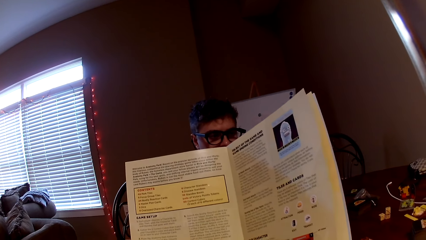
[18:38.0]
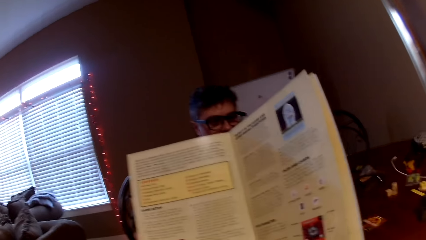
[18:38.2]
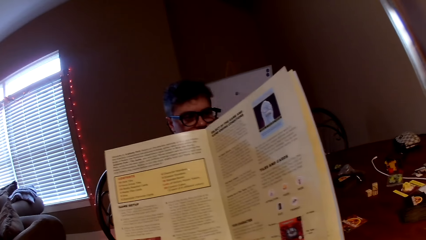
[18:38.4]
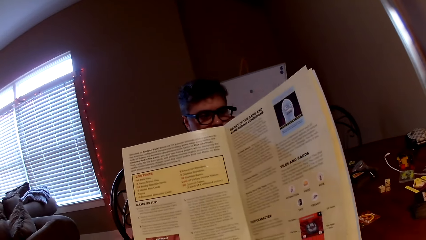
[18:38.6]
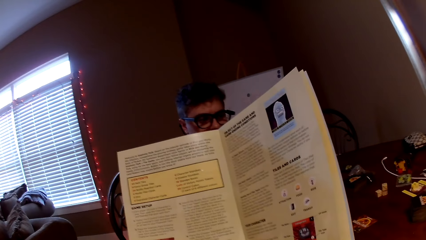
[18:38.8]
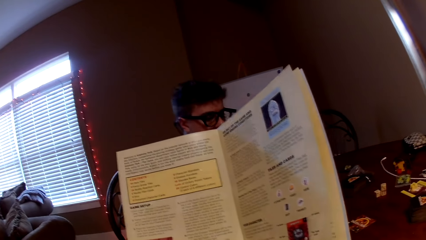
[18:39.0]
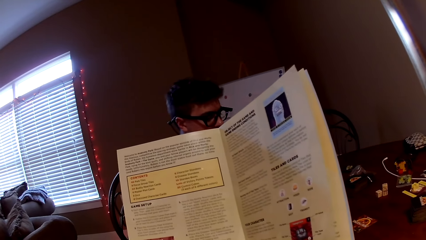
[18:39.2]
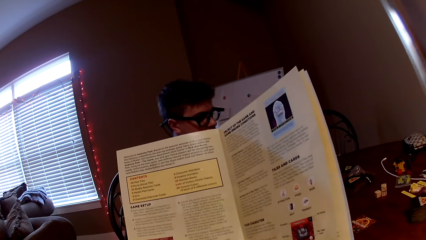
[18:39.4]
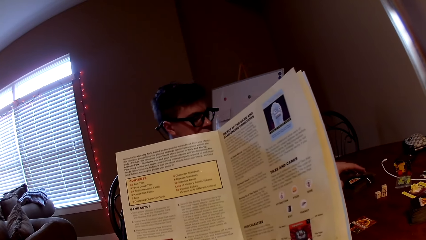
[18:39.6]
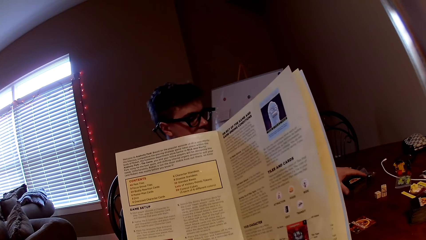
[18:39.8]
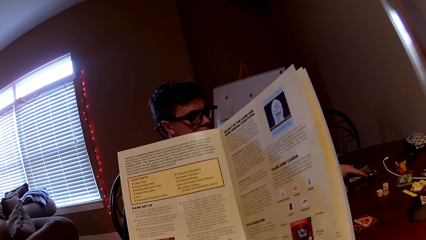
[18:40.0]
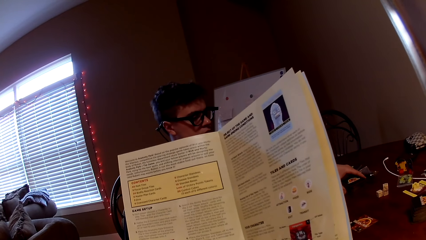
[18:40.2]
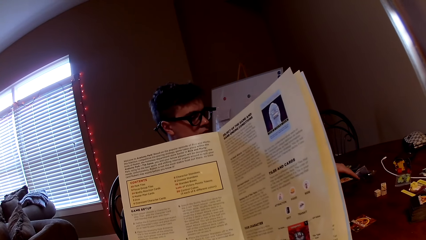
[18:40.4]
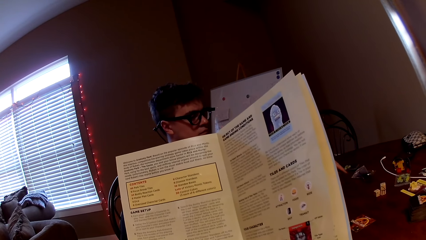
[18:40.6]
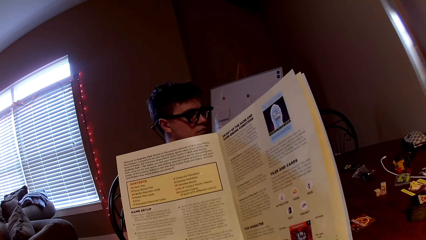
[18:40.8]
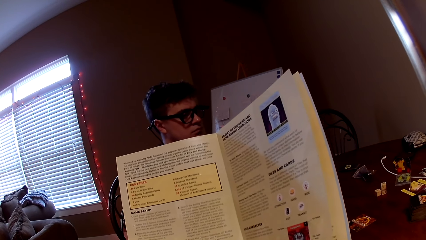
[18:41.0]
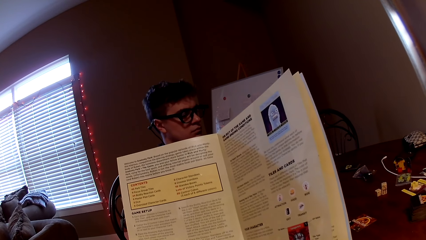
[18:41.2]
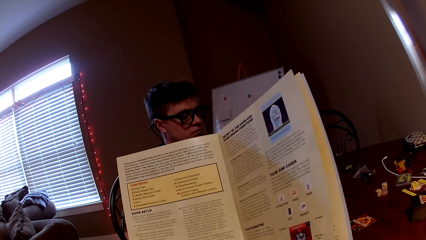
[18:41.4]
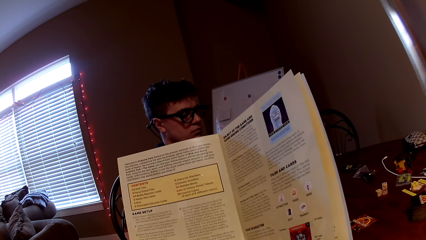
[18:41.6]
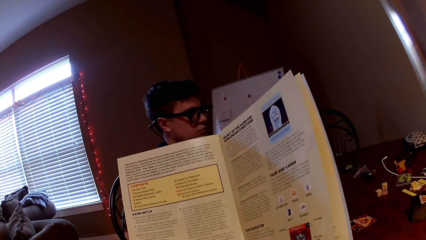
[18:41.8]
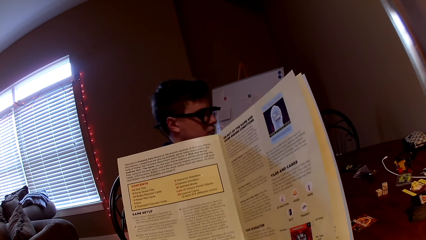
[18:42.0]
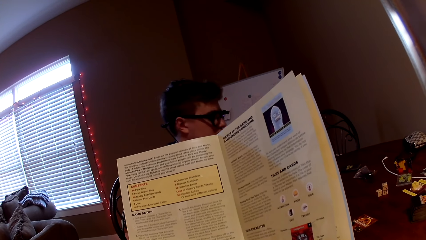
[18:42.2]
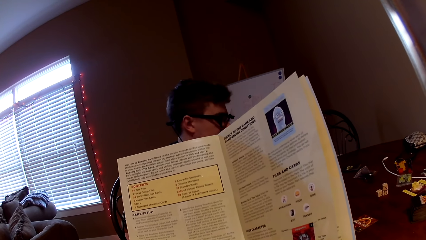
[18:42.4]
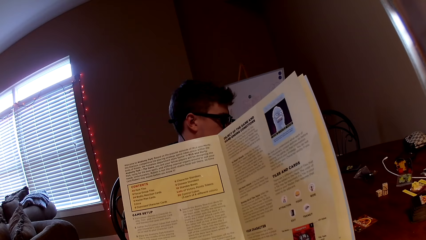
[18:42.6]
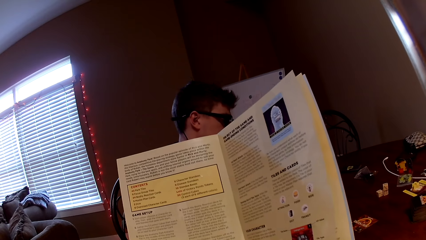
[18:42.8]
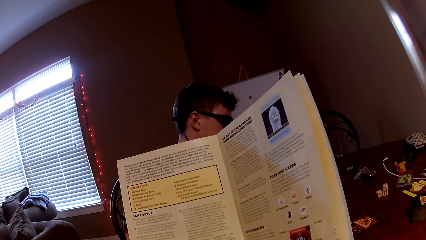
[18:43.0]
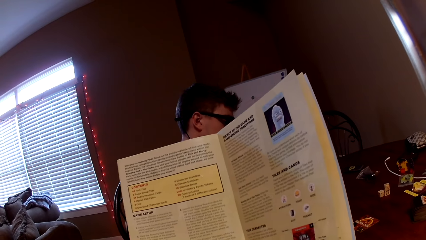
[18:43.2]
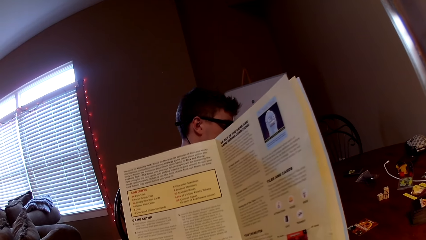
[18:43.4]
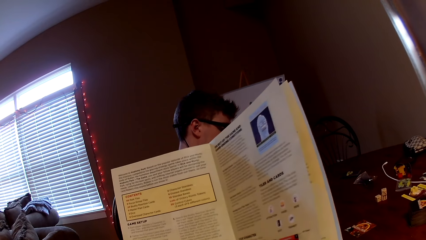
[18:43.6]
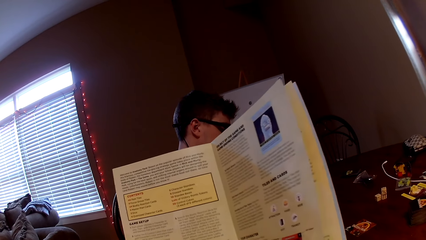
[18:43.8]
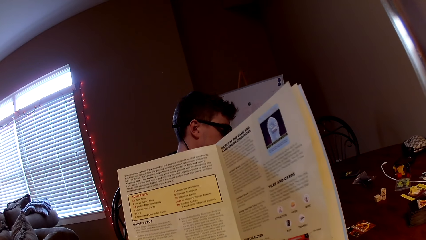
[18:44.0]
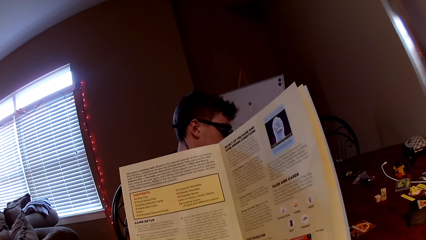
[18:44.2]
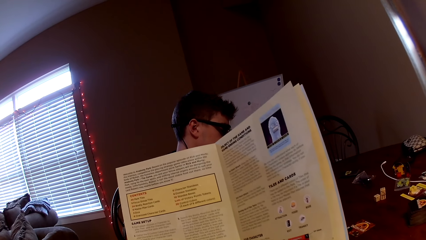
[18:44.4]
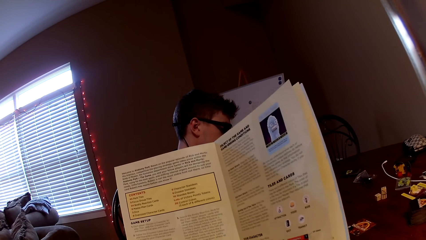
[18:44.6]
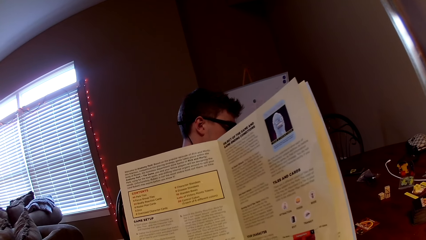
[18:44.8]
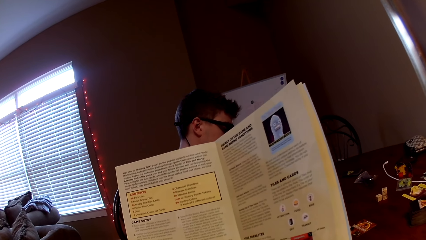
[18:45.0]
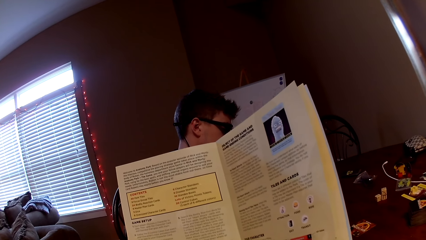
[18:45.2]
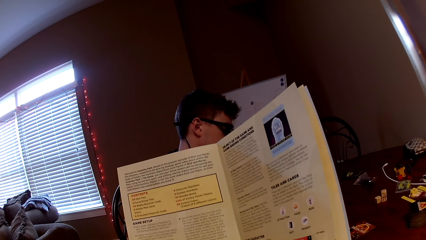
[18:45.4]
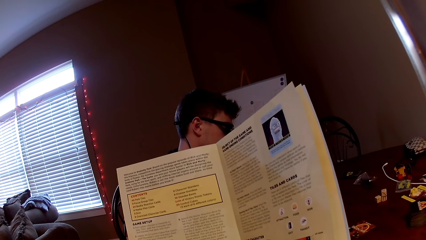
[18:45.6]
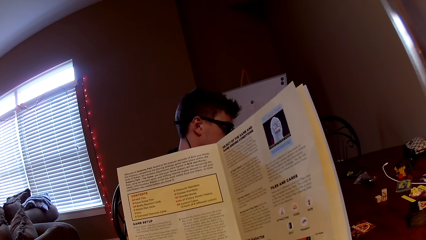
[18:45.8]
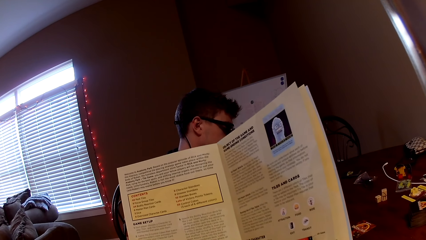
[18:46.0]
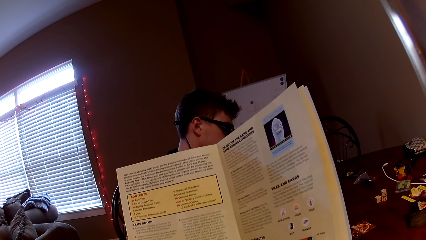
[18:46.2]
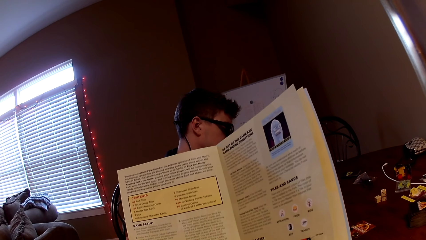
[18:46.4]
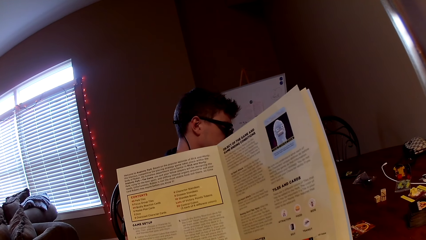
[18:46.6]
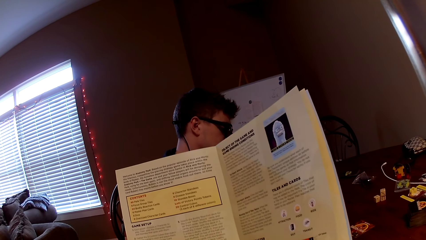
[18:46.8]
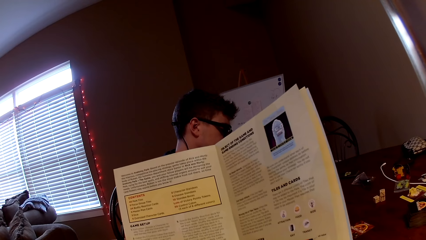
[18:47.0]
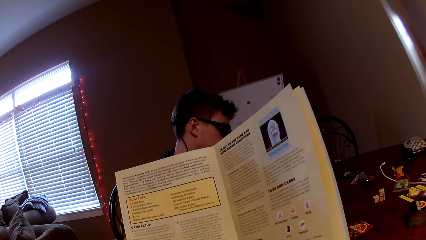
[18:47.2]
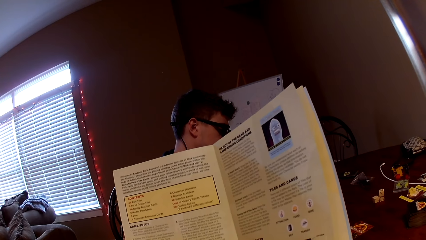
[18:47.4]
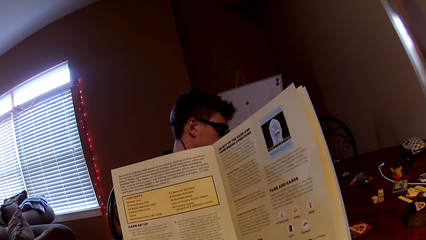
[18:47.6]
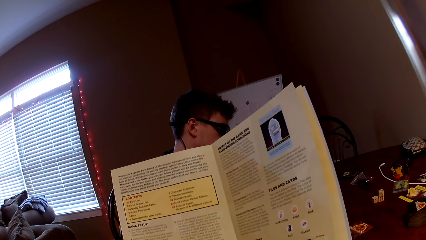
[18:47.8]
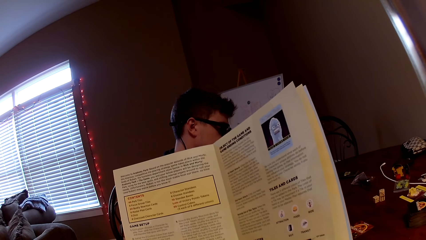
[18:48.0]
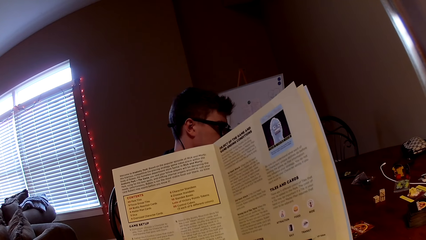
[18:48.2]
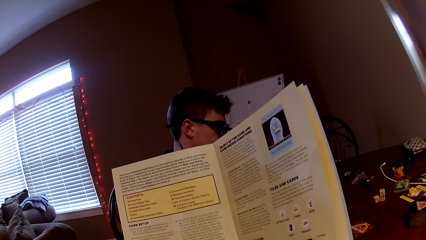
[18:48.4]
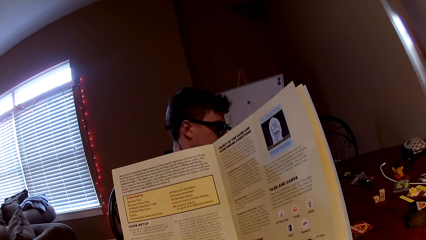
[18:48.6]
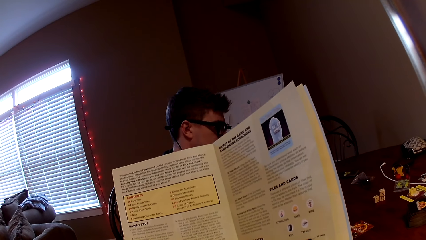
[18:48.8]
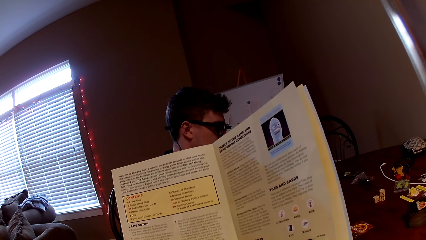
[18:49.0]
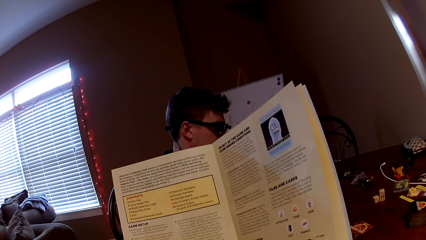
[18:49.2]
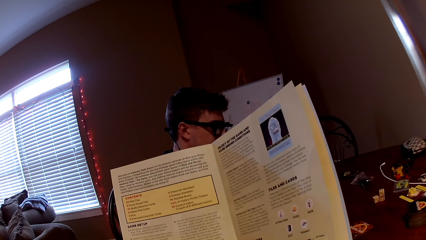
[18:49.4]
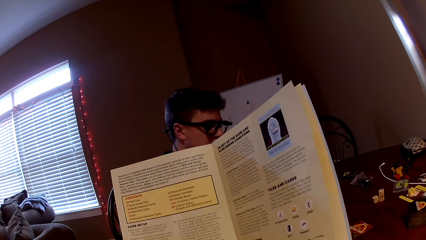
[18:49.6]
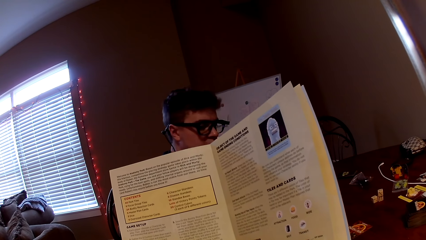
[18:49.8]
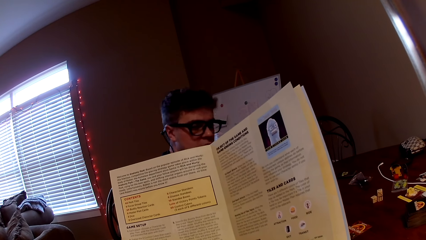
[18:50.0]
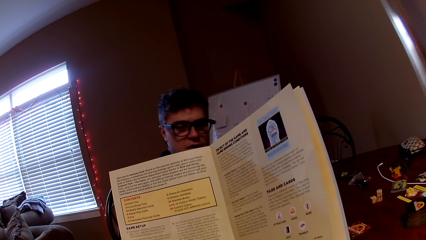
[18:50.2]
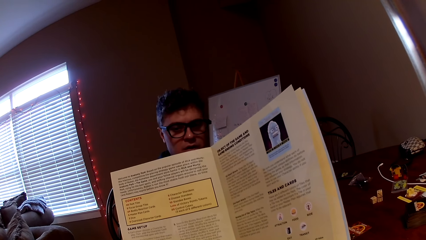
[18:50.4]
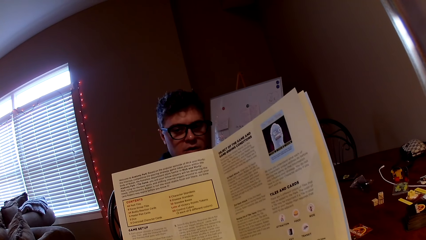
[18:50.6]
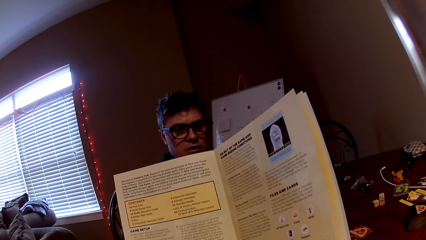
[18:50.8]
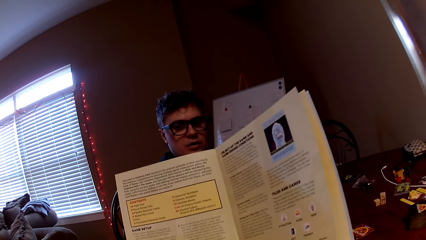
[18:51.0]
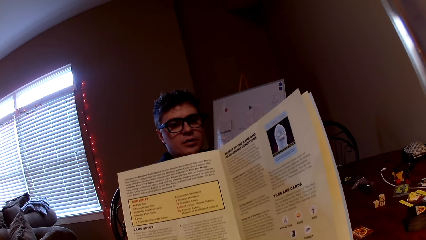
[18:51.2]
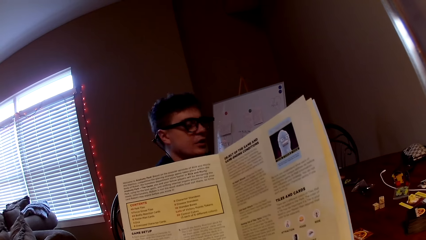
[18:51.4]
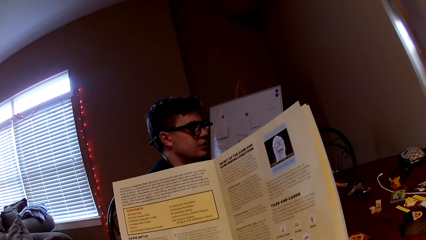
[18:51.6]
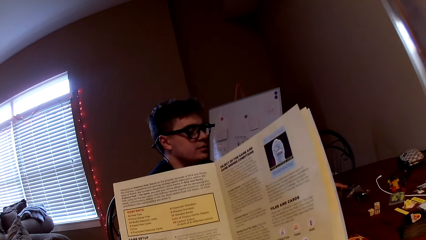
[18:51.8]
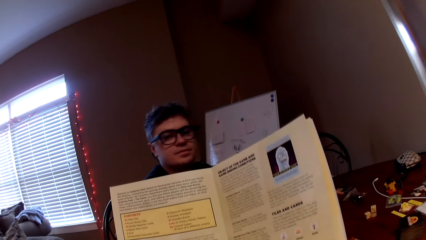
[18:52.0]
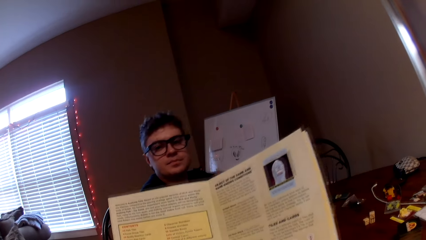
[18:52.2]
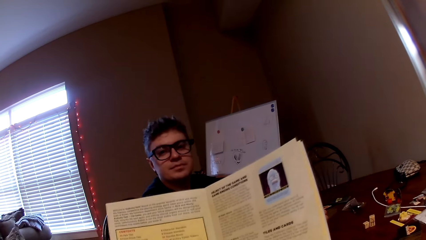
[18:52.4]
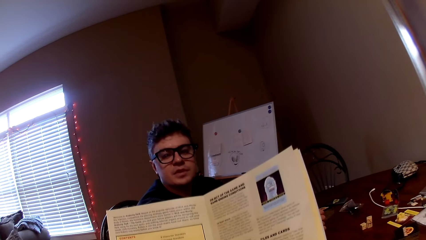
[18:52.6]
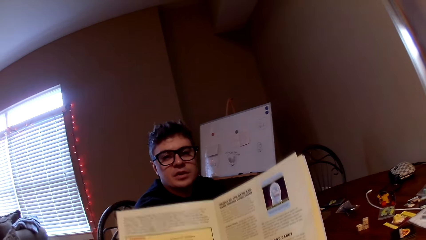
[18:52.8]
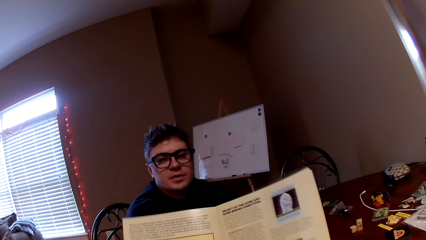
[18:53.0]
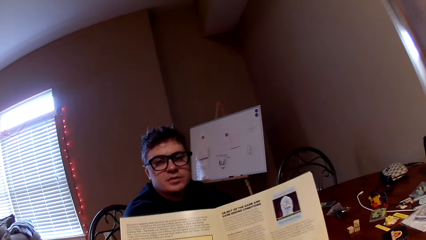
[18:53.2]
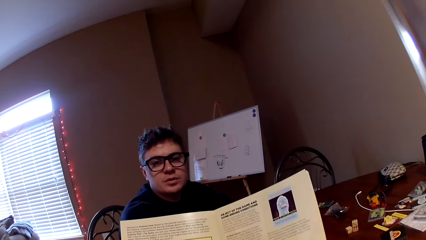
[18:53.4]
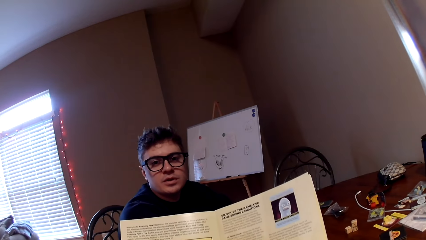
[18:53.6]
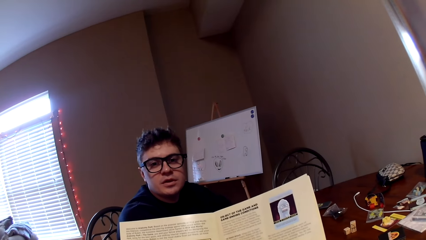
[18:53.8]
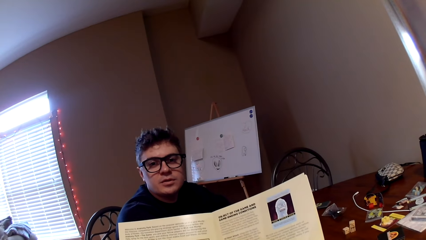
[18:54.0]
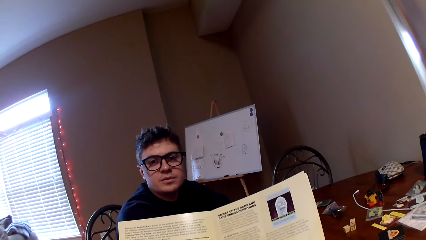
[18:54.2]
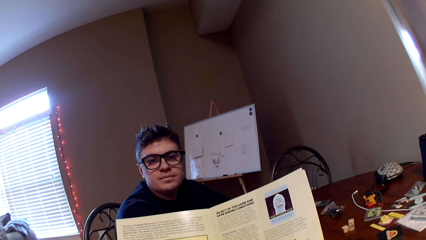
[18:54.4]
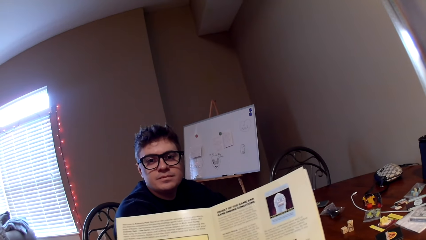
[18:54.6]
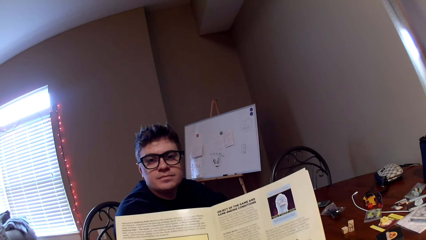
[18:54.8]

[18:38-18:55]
A man picks up a playing card. The camera wearer reads a magazine. The man holds the cards. The man converses with the camera wearer.
